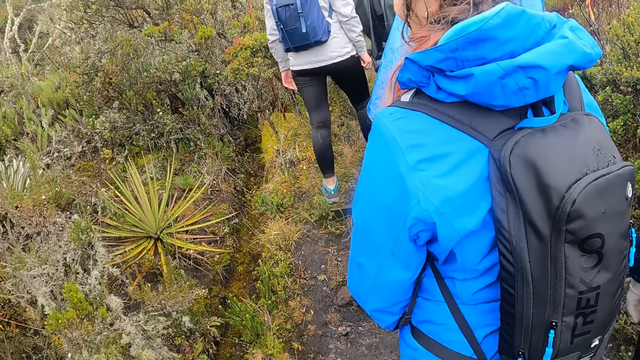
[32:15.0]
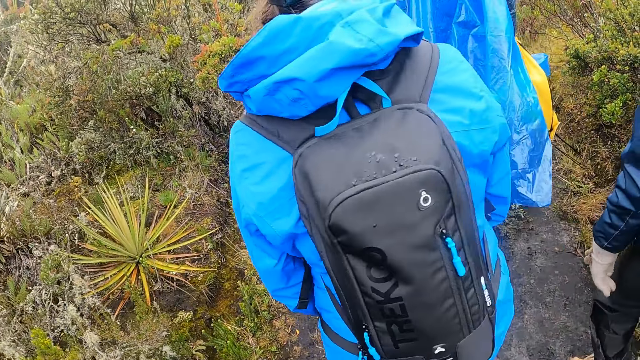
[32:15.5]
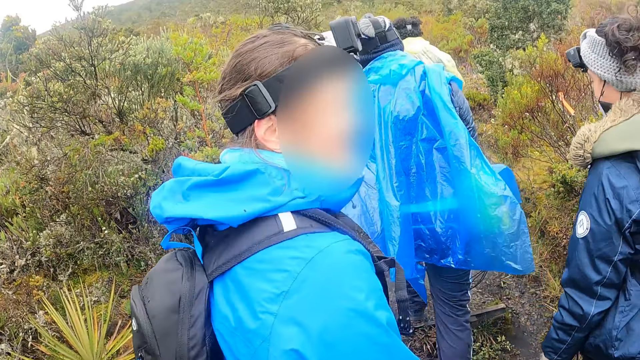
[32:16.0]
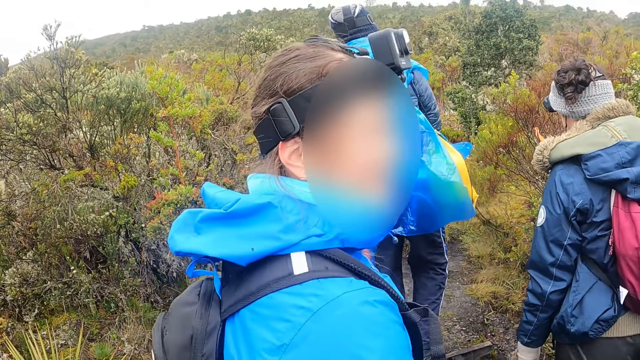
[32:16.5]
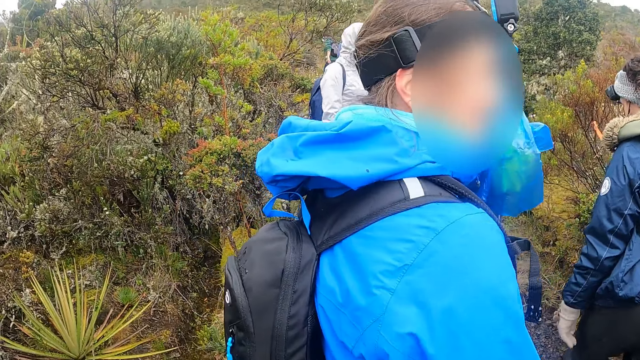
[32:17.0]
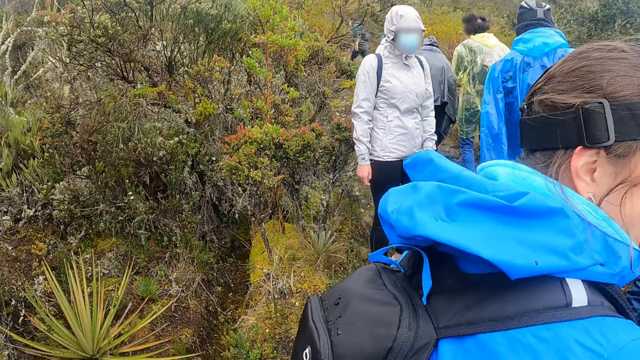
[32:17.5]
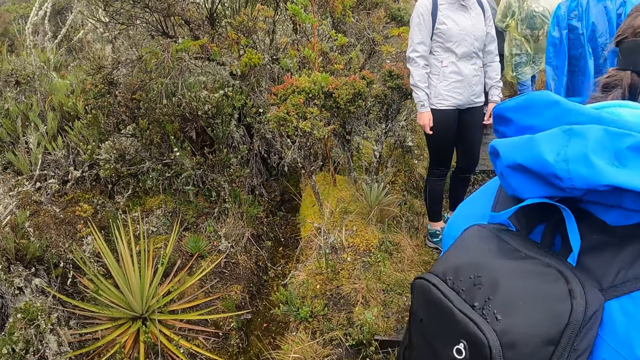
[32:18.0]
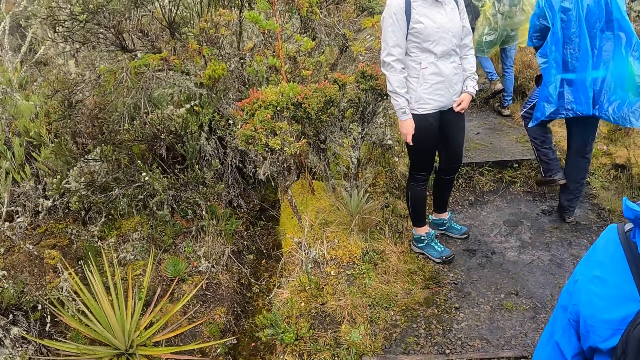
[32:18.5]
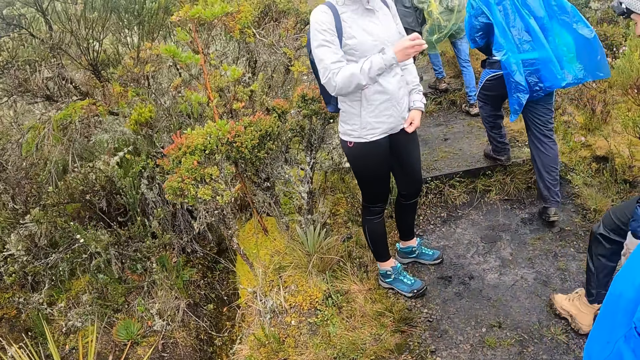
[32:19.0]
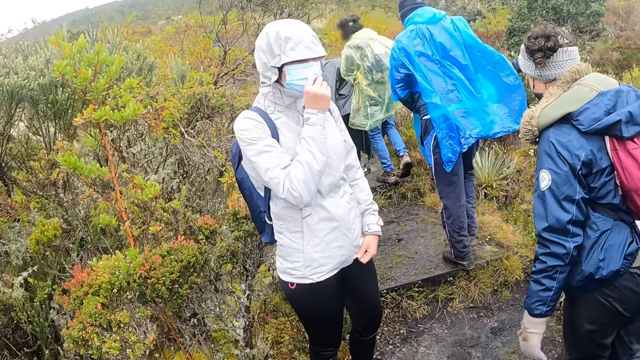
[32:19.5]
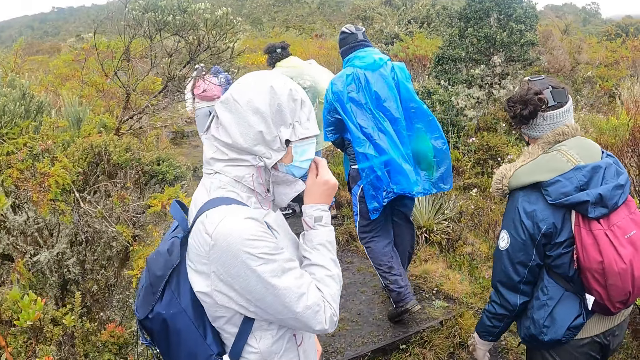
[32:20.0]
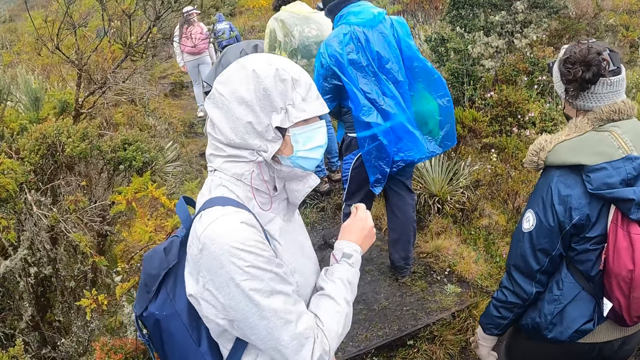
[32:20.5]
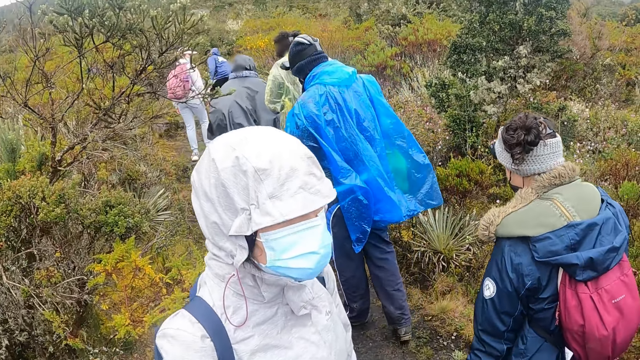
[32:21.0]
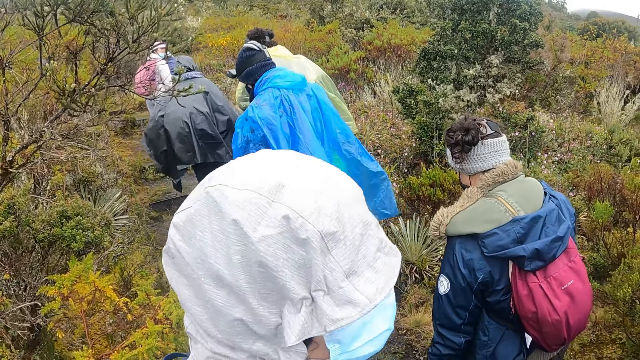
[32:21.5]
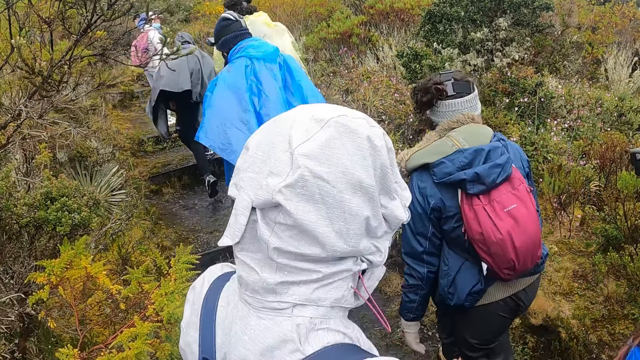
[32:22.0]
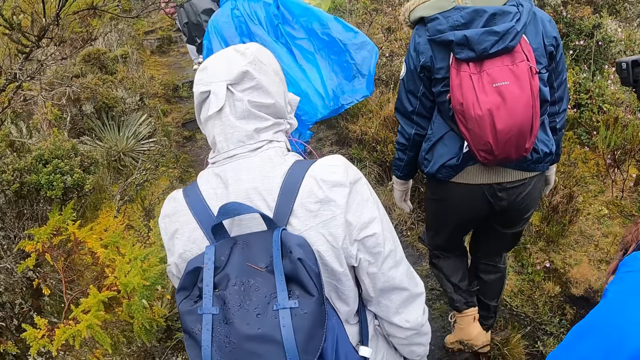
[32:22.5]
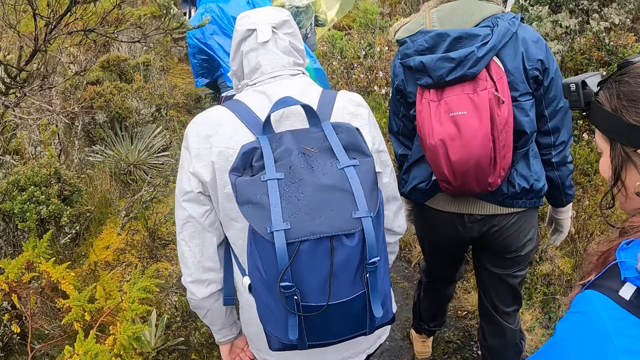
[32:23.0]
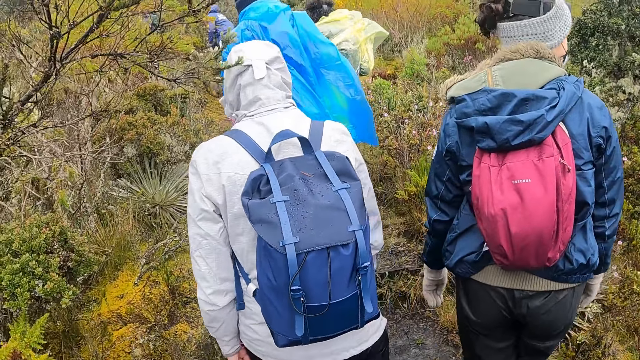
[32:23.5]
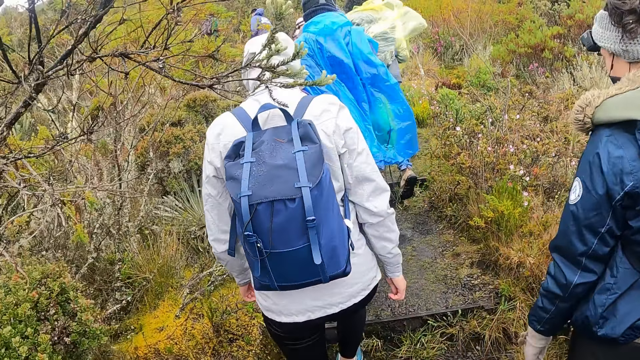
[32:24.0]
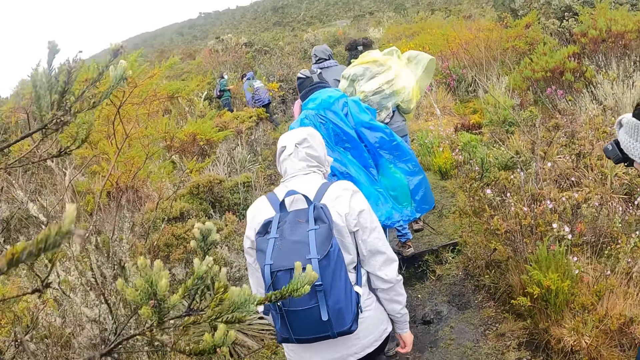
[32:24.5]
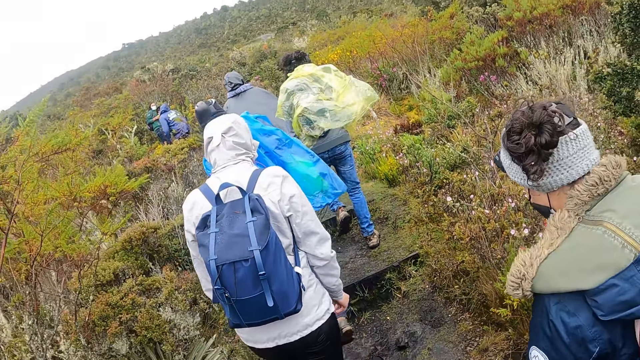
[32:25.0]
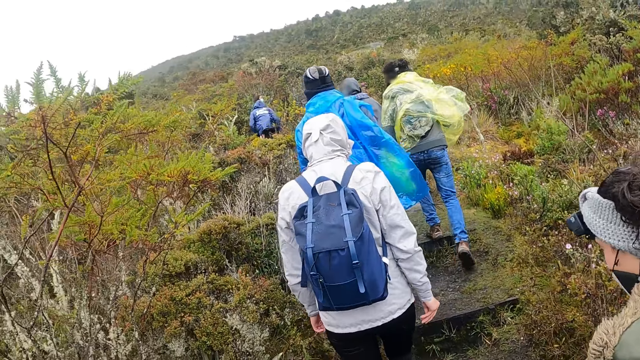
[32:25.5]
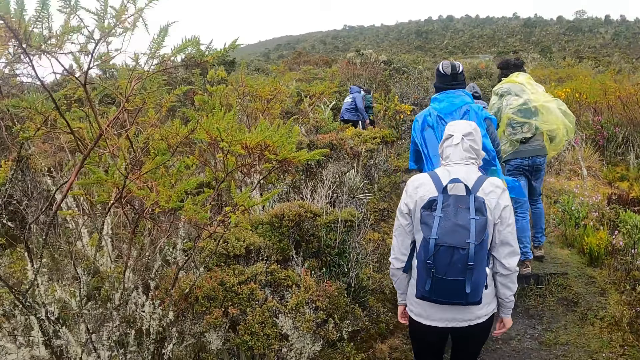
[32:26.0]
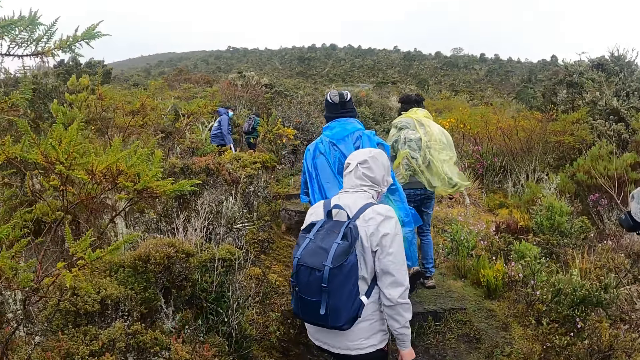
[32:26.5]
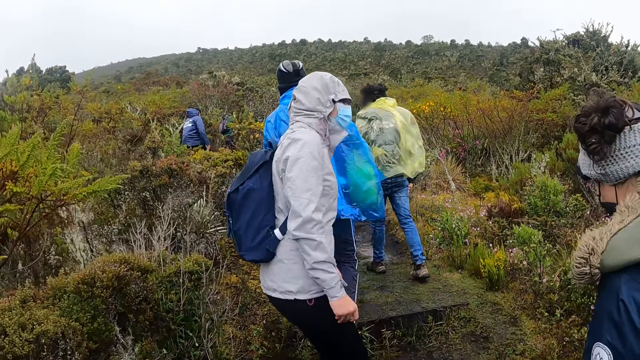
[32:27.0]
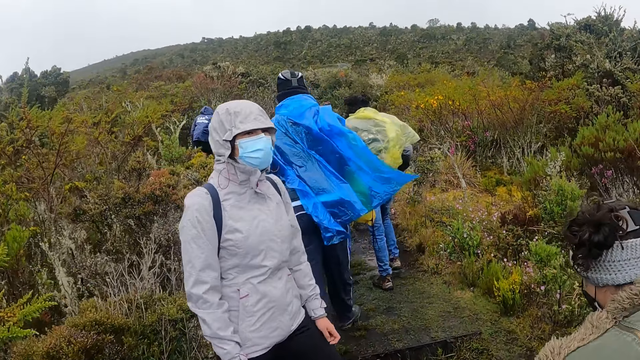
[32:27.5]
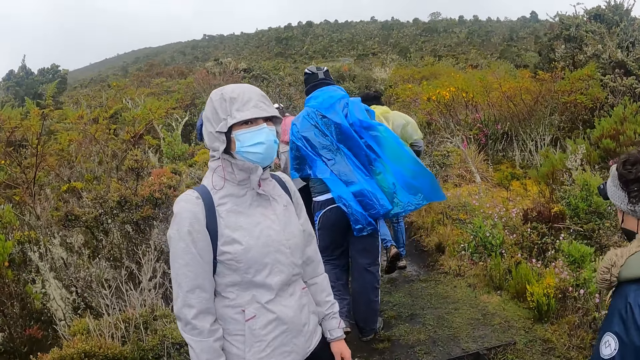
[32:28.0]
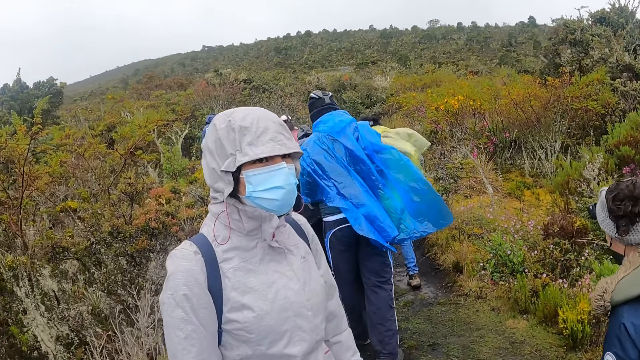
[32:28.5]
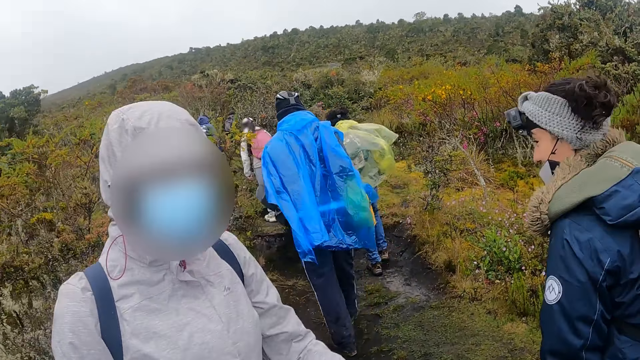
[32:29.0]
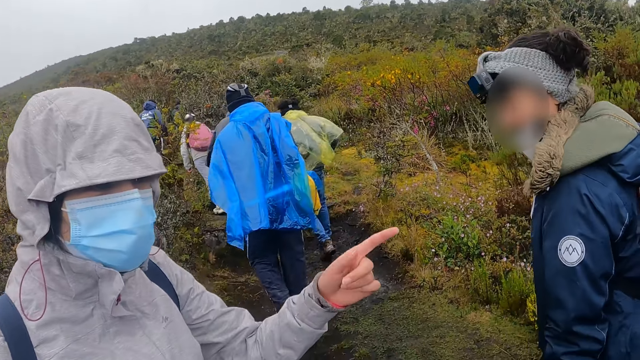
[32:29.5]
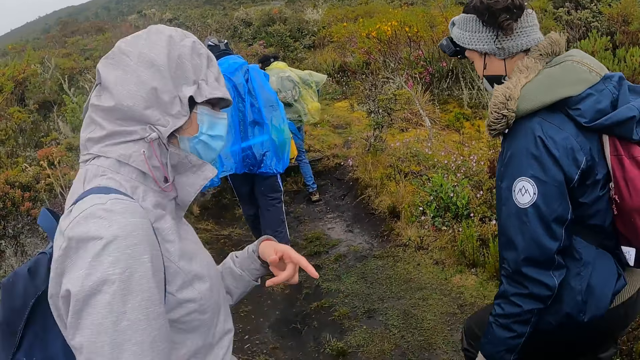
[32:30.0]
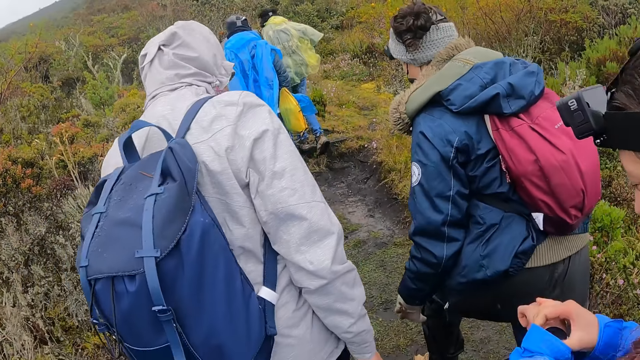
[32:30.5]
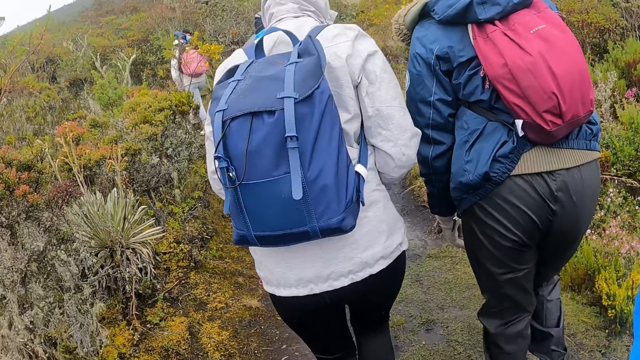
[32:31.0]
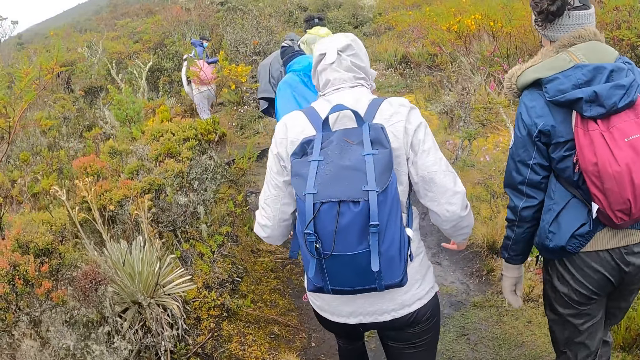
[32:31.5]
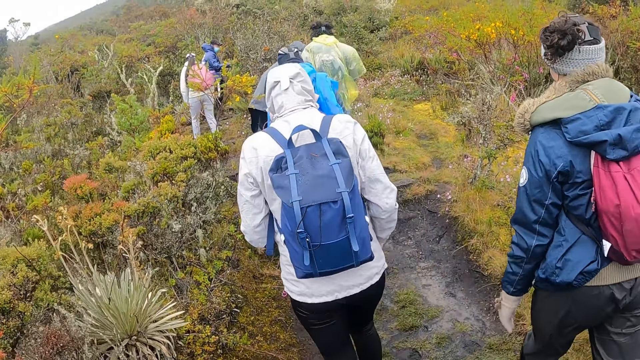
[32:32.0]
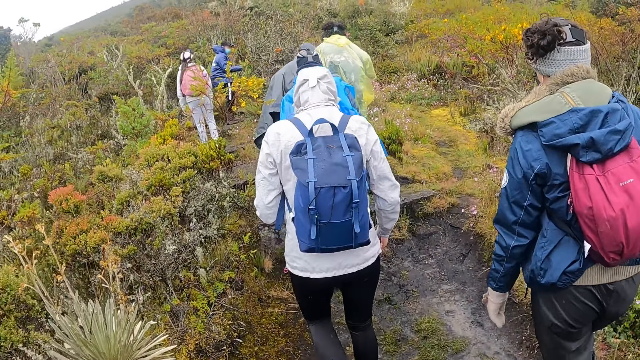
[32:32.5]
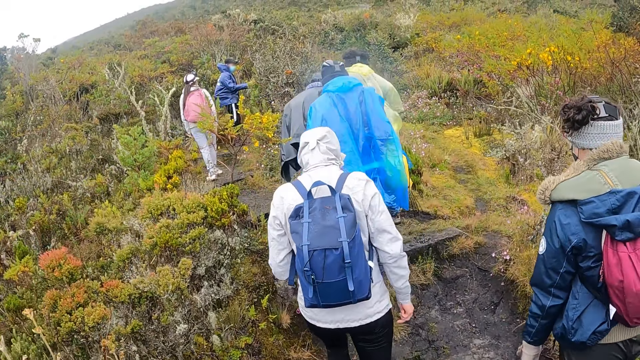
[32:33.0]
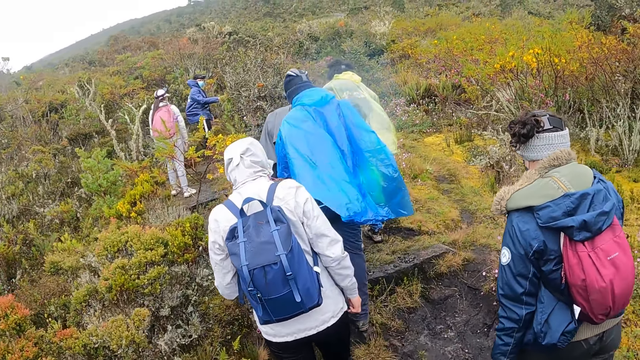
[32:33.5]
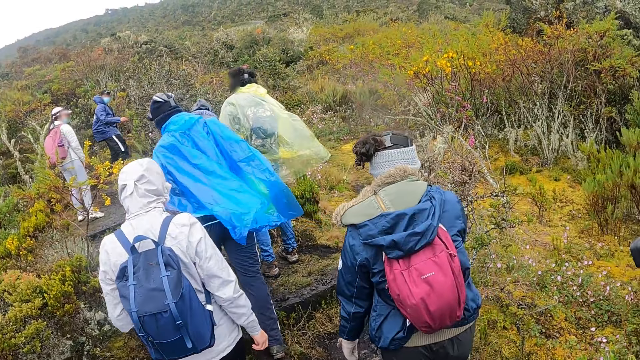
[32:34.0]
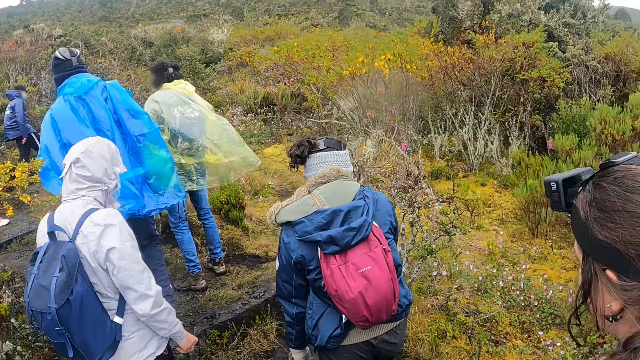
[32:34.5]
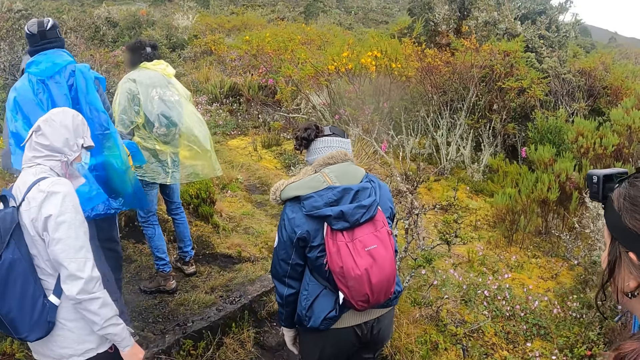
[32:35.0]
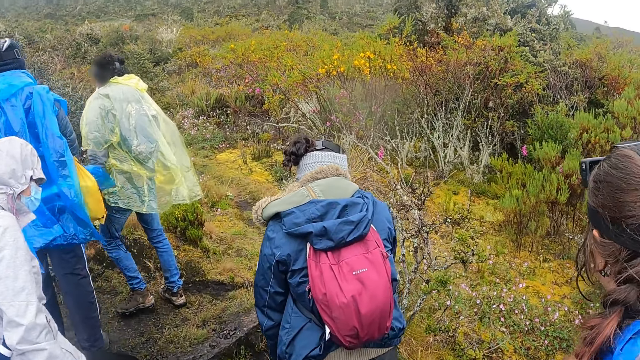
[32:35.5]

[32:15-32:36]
The camera wearer walks in the forest. The woman touches her face mask with her right hand and walks through the bush. The woman gesticulates with her left hand and walks through the bush. Another woman operates her wristwatch in her left hand with her right hand.
